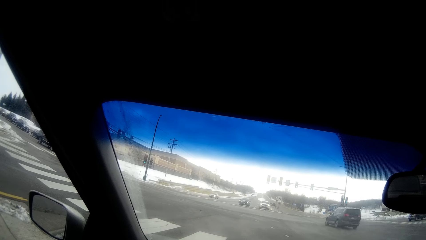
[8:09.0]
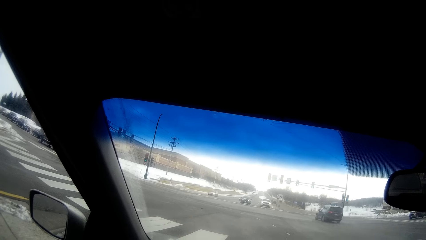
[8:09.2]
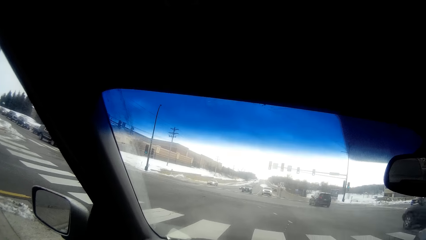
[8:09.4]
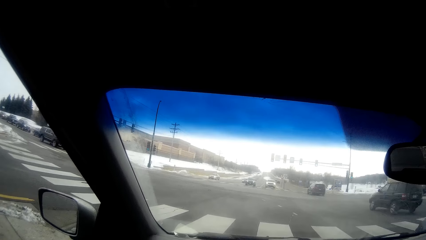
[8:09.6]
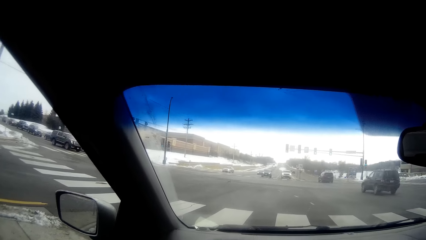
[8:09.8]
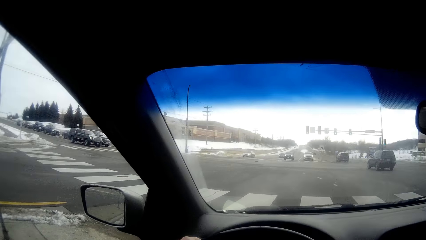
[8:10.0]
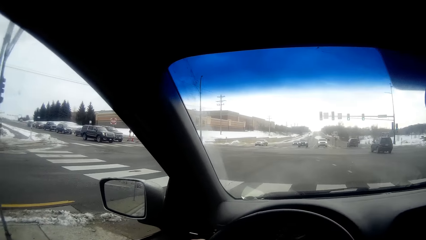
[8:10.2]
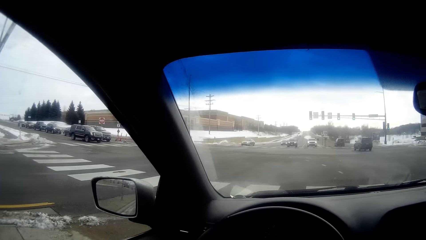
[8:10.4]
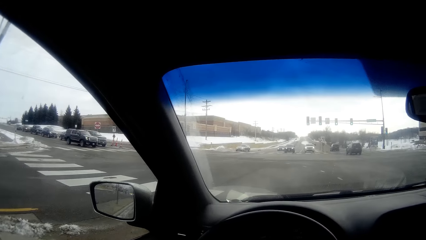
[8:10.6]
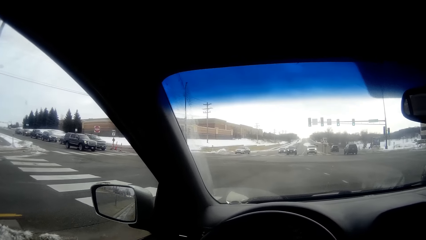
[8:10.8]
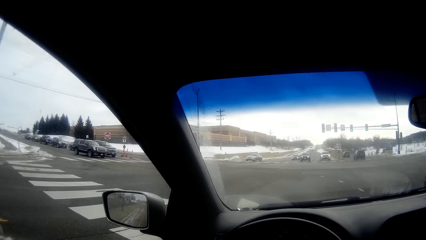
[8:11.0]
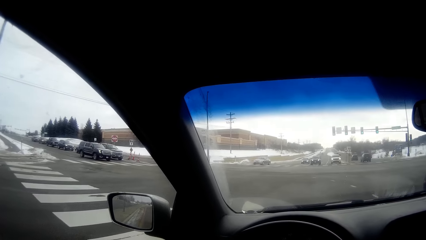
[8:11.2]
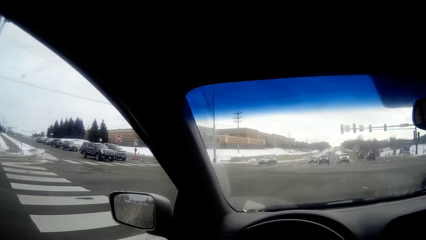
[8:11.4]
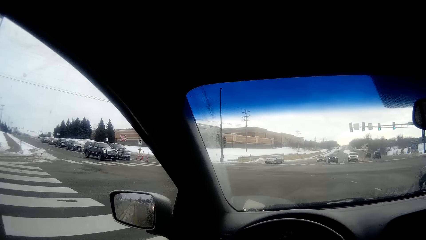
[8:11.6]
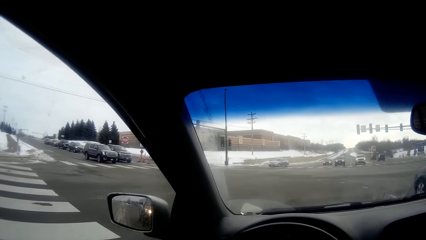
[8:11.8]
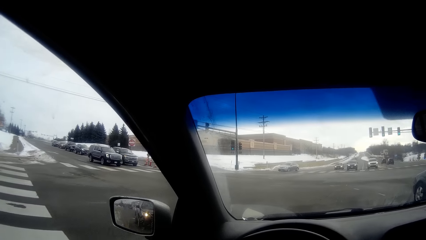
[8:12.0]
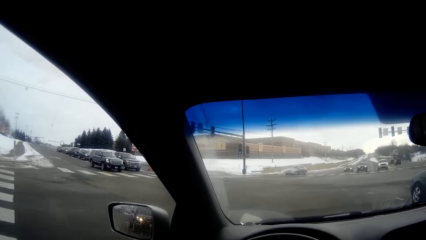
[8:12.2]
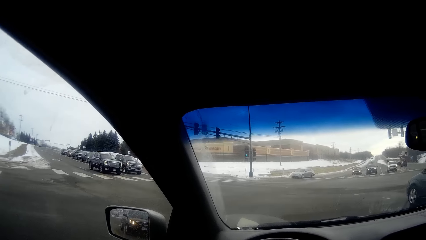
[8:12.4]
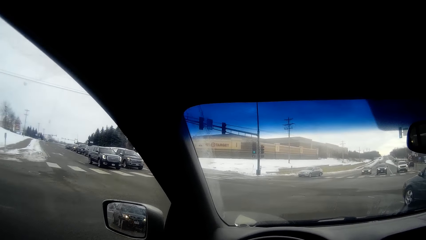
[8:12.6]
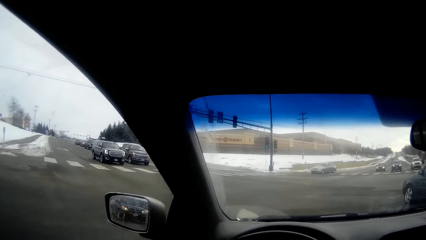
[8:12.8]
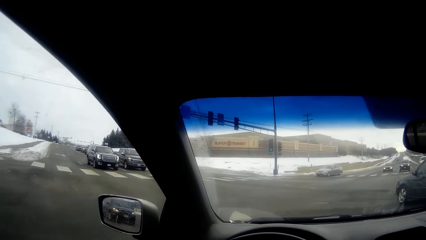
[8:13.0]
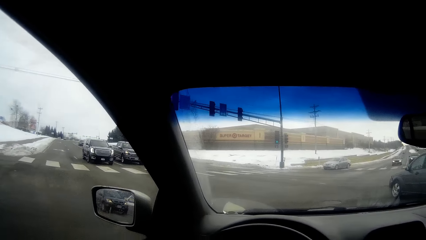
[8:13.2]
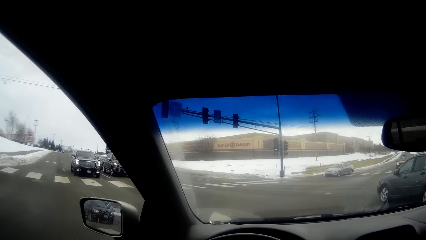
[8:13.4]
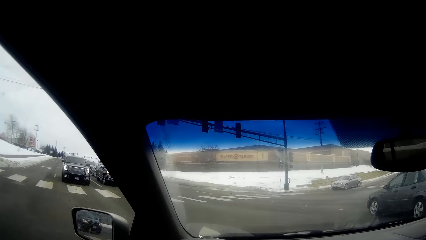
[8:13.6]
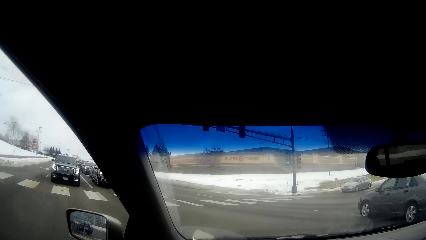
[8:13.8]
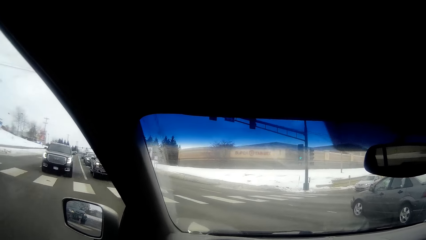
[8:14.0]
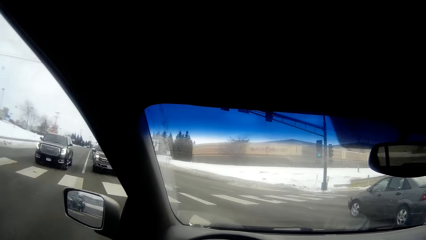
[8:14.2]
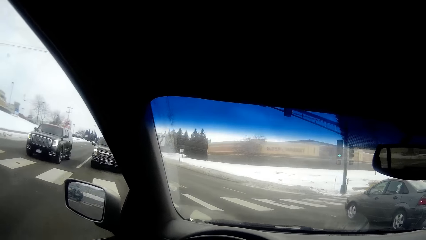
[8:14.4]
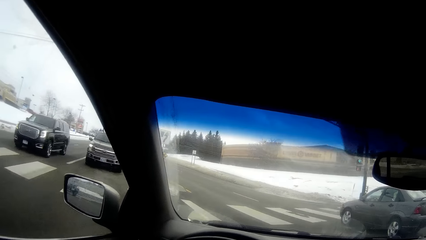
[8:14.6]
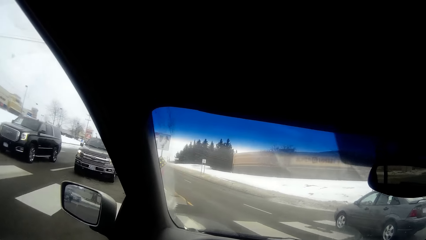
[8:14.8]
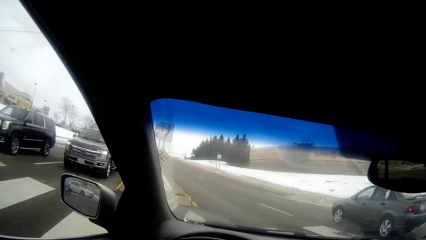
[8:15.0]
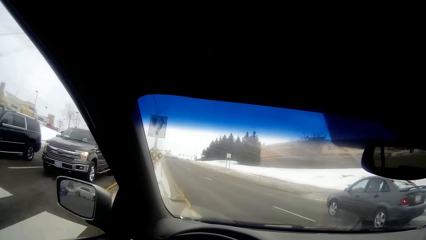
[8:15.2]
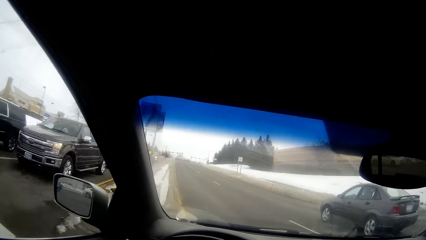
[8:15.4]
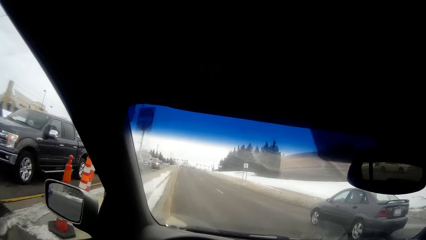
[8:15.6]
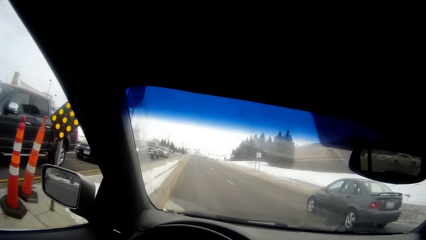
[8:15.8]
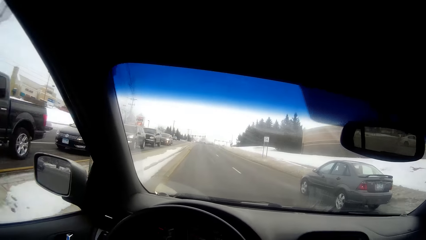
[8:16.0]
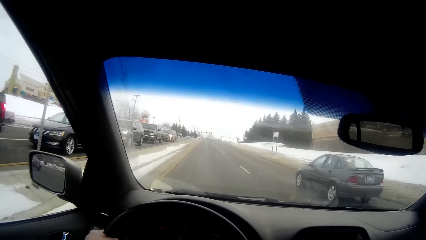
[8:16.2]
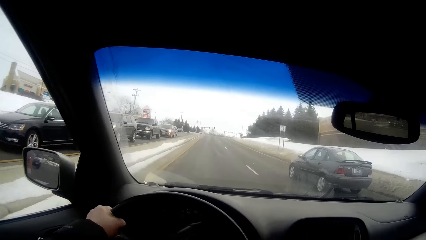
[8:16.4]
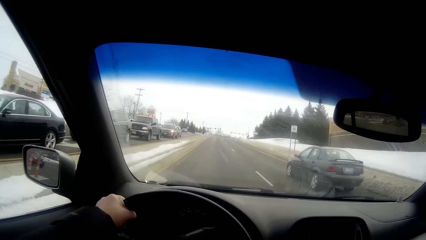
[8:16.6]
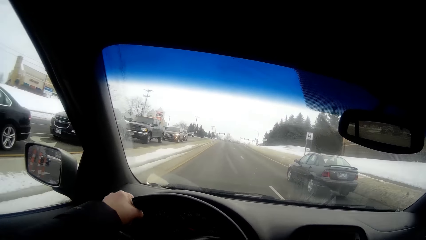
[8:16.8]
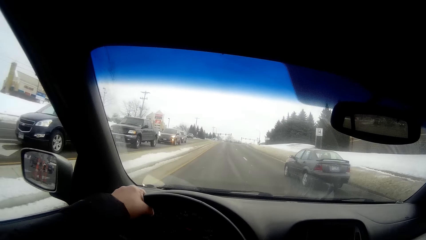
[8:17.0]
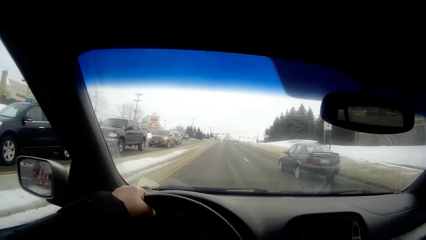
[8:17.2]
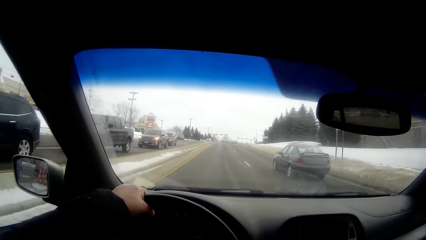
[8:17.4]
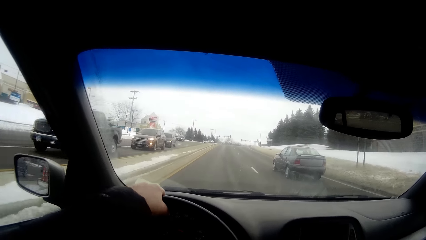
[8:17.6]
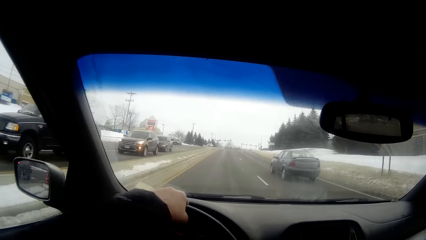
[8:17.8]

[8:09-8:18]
The camera wearer drives the car on the road.

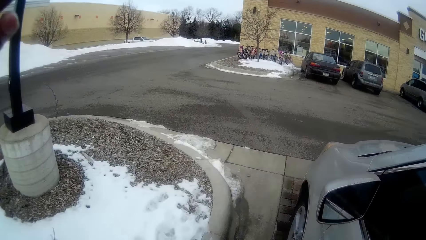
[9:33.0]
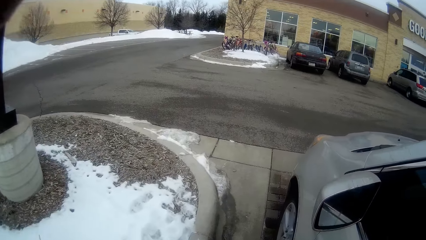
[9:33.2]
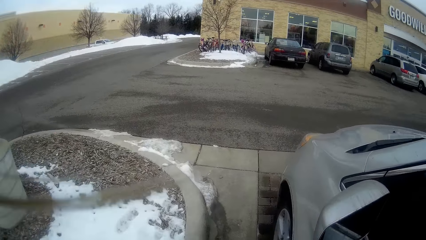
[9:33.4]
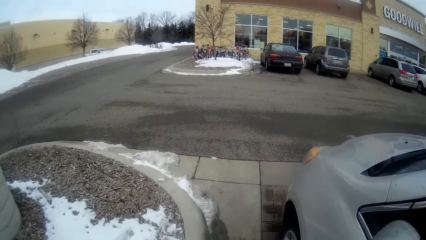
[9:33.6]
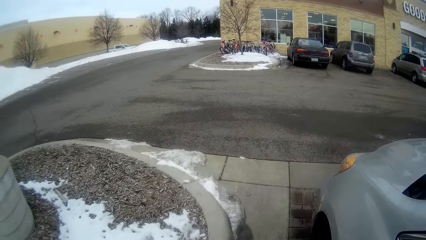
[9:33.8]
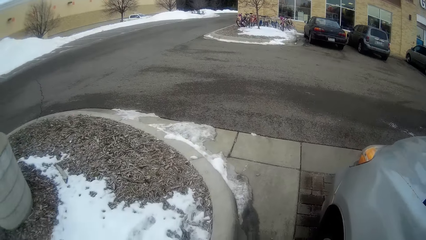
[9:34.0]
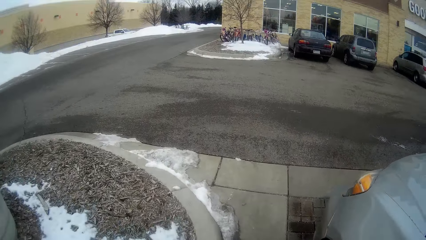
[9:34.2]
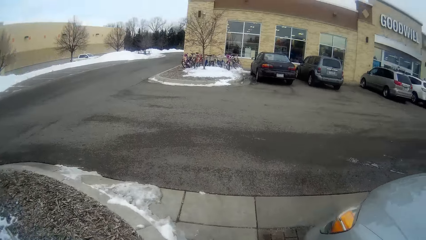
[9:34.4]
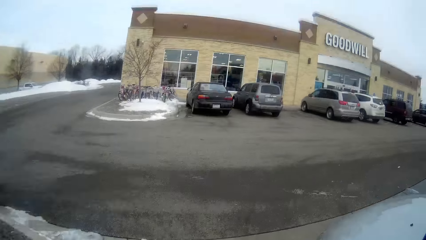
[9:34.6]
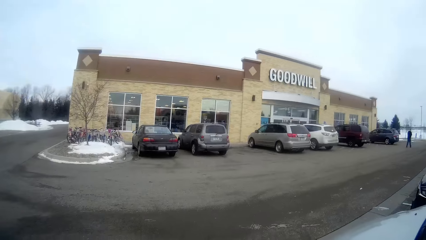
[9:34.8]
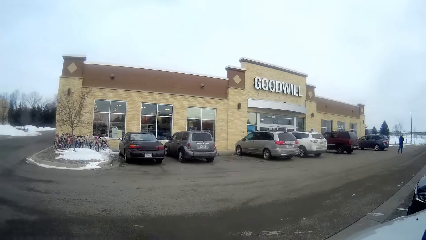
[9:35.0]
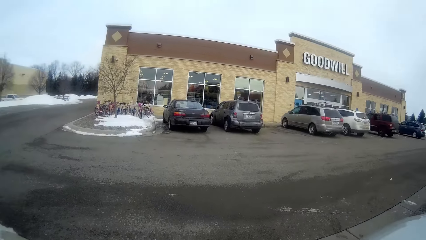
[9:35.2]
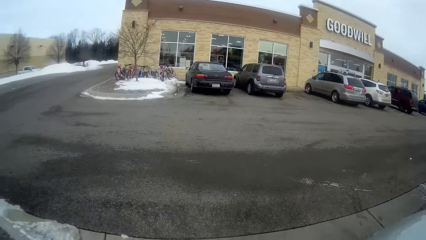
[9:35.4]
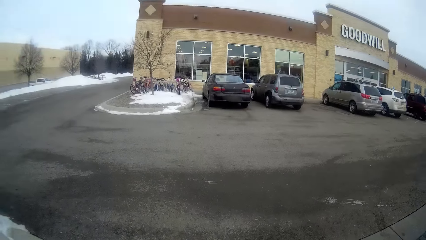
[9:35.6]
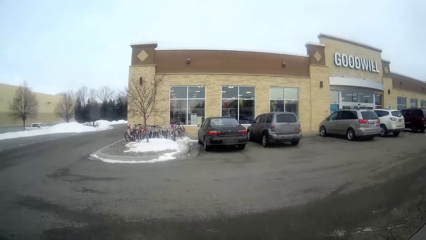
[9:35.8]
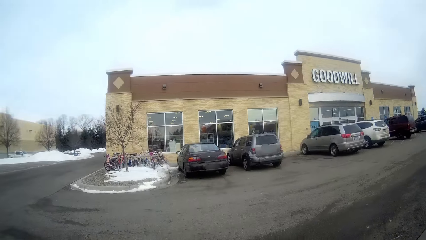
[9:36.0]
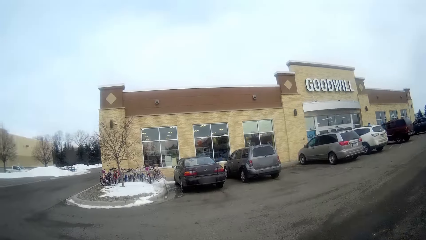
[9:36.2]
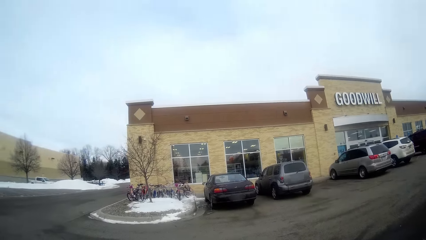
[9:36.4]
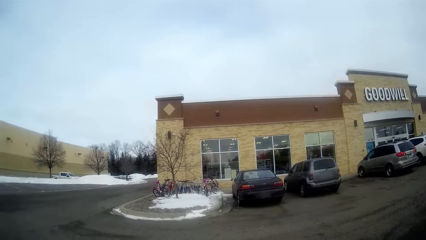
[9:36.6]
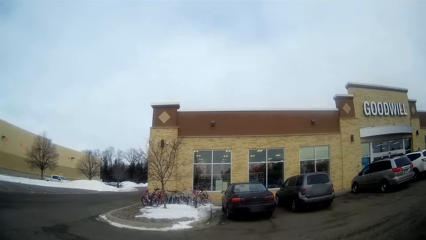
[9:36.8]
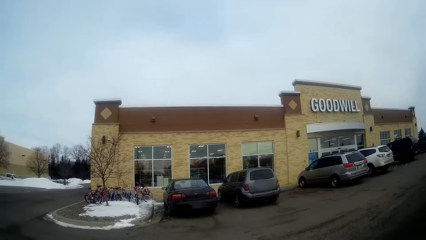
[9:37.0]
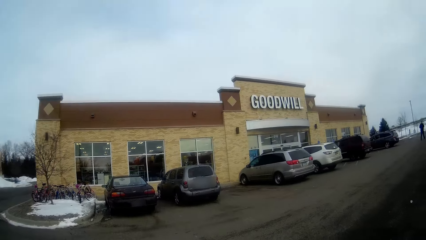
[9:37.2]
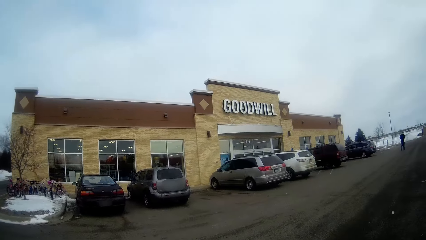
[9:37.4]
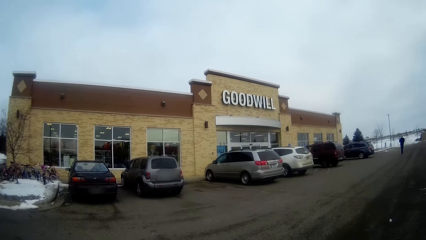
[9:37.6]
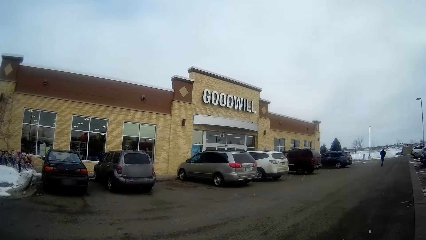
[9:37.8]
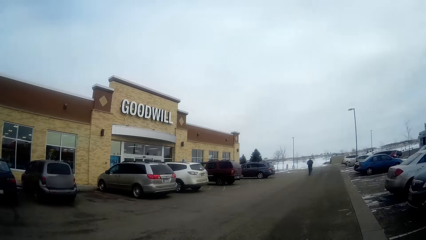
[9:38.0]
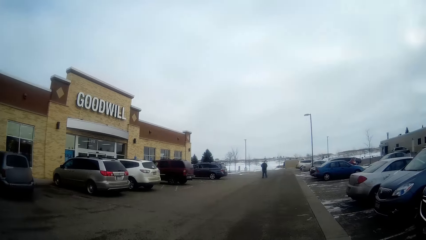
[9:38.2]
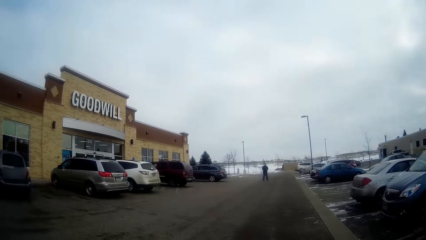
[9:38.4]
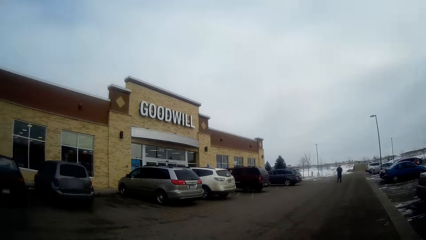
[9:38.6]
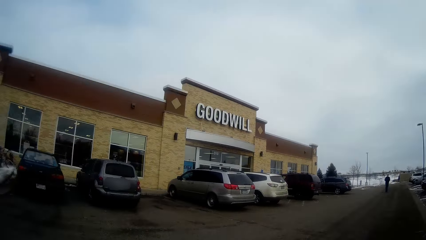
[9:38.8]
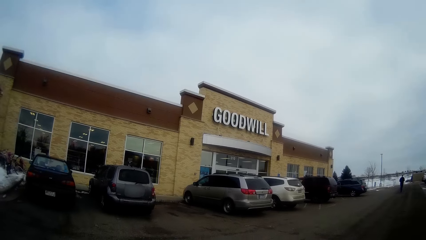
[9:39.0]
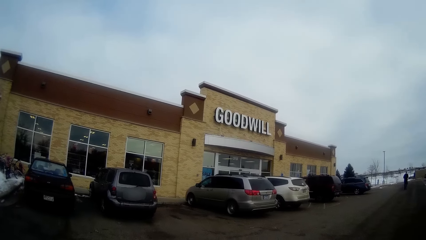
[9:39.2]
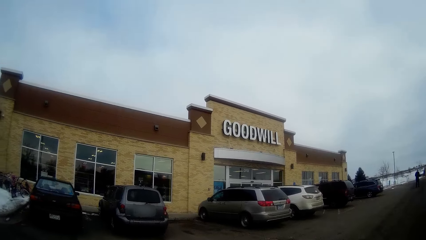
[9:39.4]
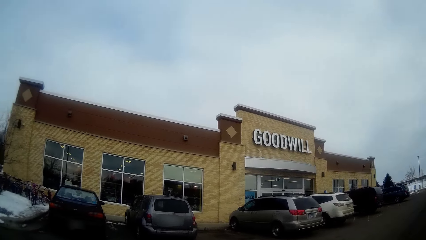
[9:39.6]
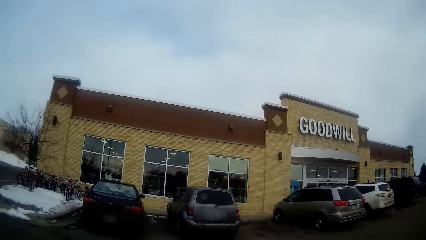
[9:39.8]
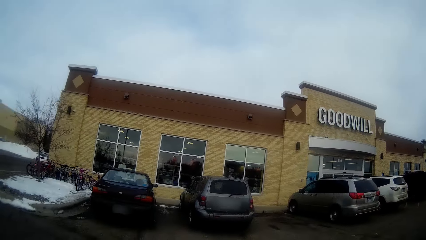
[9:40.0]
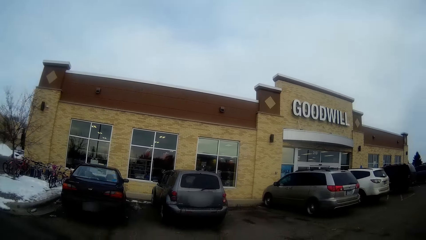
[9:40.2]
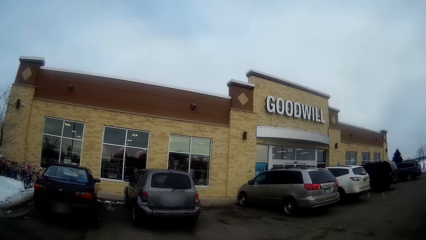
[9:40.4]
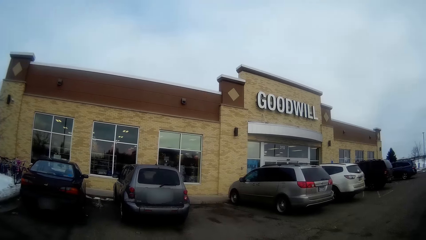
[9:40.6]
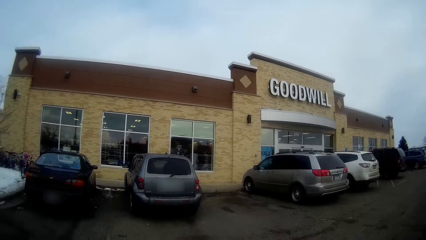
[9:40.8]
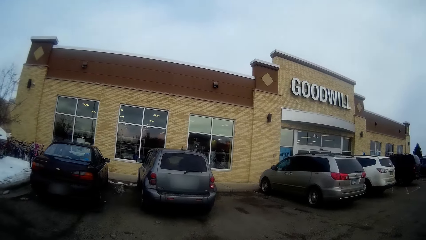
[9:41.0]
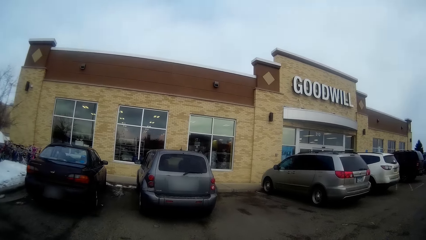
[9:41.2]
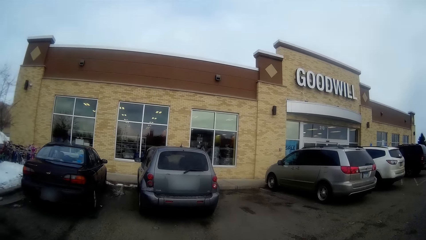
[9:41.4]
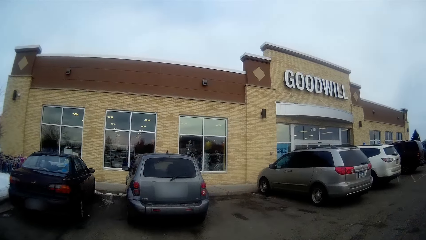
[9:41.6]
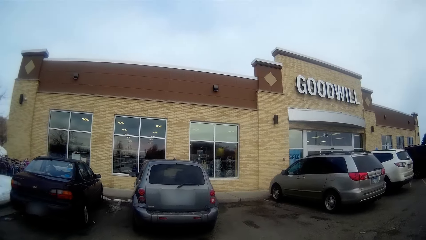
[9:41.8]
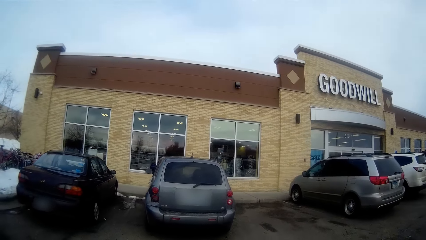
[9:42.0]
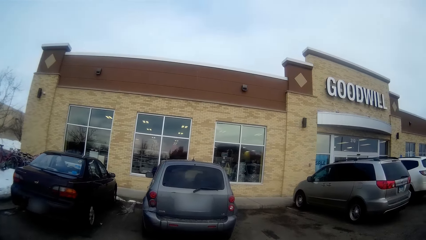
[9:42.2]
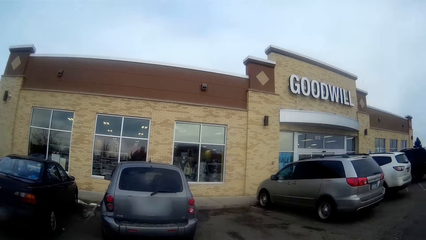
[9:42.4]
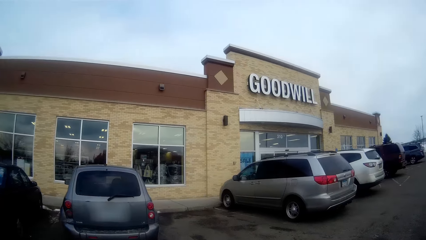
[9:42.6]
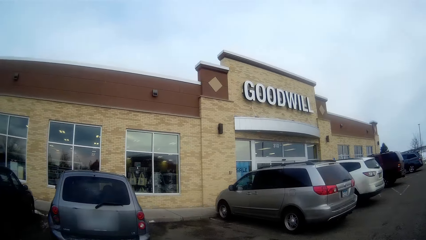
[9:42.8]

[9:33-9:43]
The camera wearer gets off the car. They walk at the parking area.
